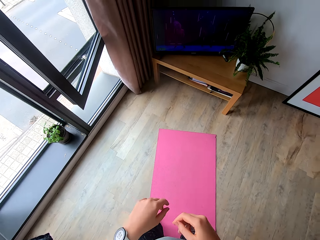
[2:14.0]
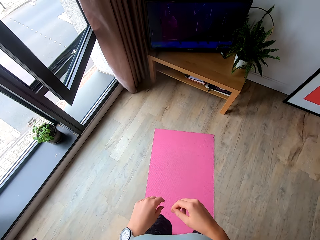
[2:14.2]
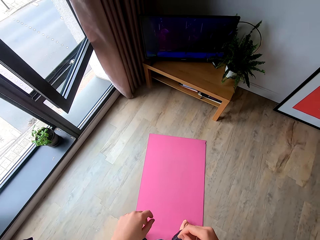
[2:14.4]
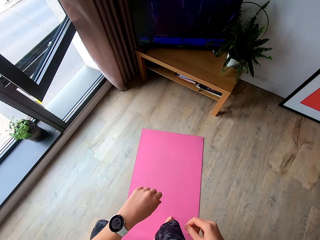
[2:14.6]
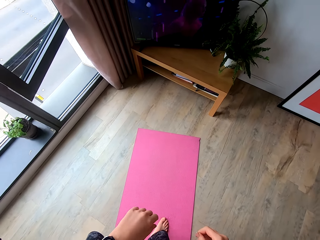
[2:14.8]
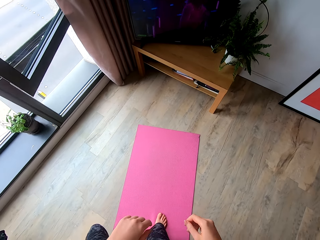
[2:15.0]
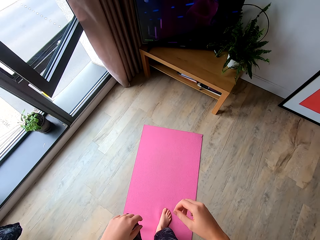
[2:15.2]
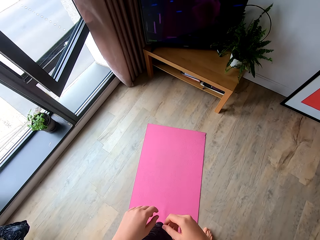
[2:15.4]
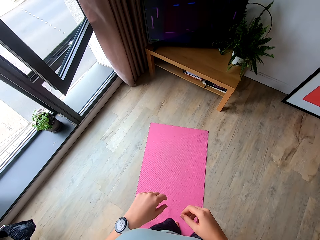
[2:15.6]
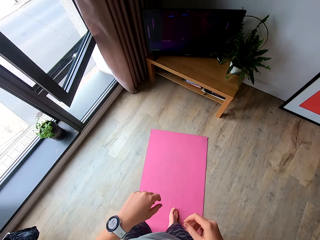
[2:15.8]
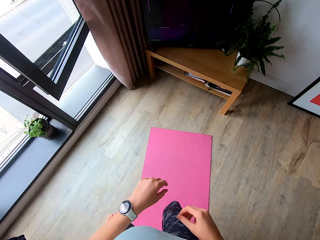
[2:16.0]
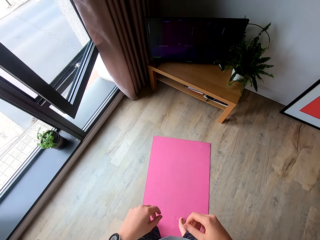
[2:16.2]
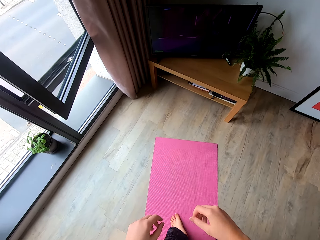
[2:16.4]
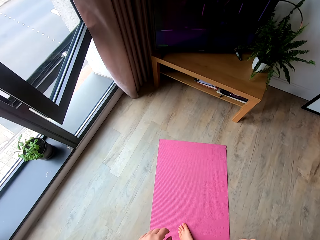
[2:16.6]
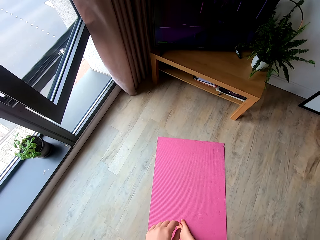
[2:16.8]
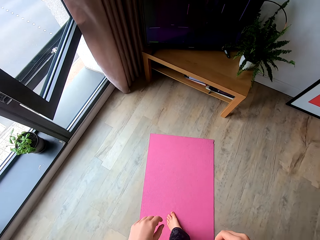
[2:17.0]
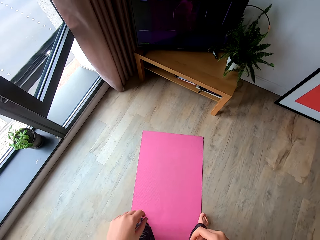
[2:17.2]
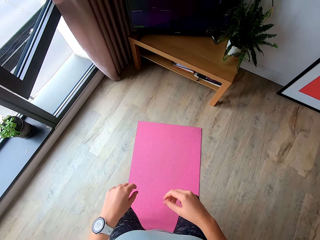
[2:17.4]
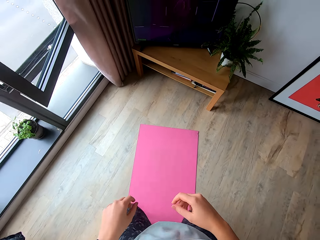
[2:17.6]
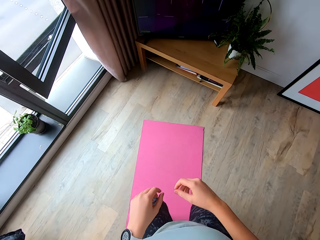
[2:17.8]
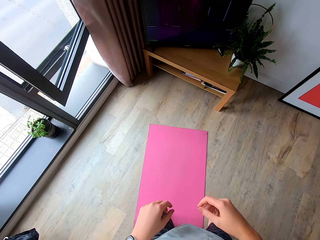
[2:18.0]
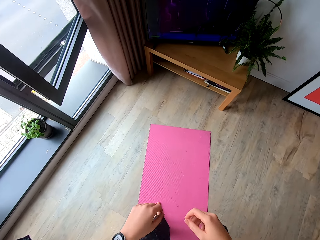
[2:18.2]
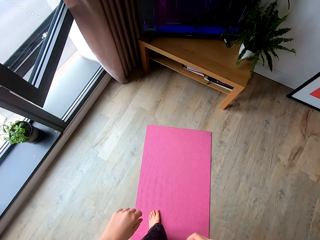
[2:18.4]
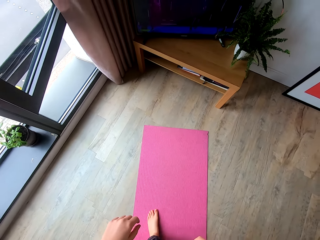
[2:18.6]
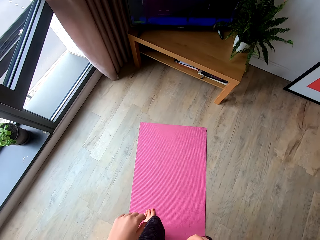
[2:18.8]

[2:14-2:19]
The camera wearer exercises on the floor mat.

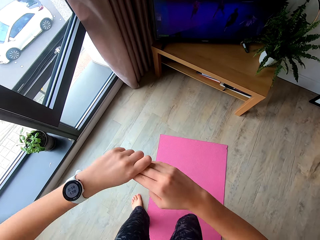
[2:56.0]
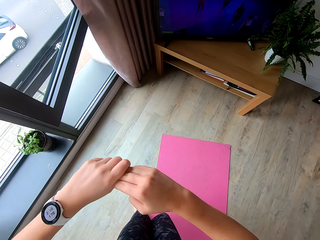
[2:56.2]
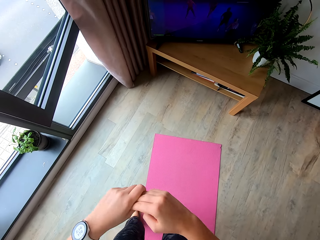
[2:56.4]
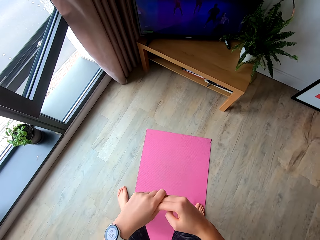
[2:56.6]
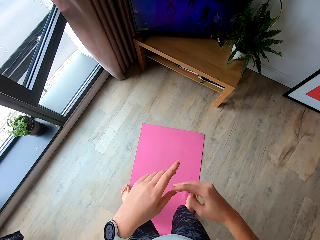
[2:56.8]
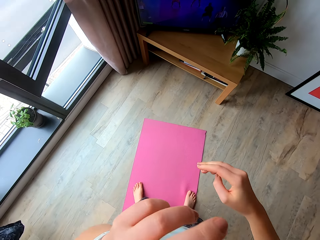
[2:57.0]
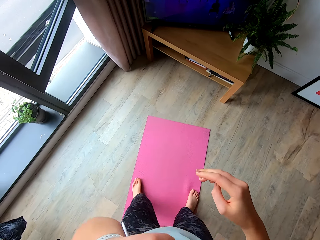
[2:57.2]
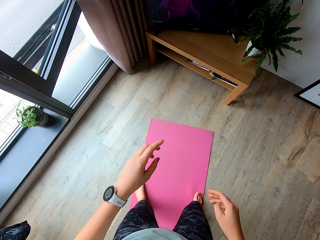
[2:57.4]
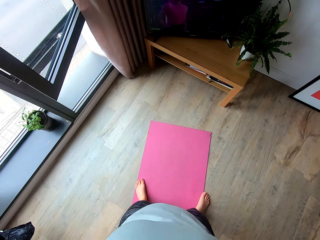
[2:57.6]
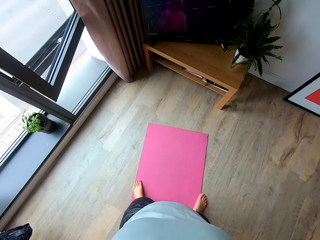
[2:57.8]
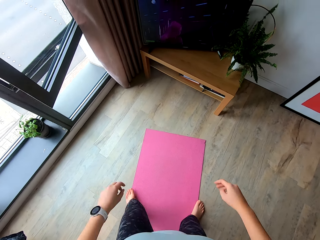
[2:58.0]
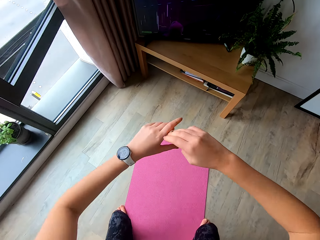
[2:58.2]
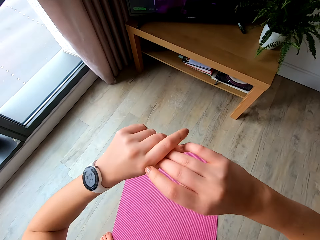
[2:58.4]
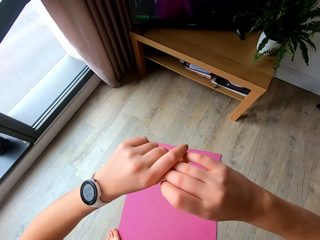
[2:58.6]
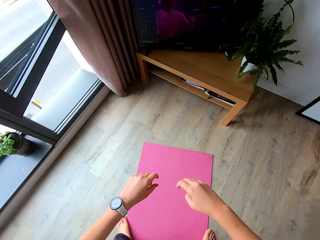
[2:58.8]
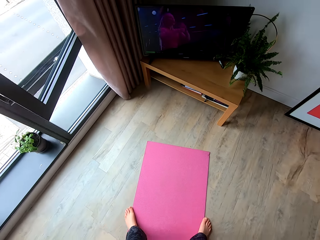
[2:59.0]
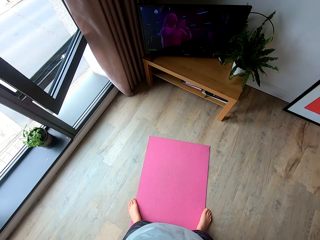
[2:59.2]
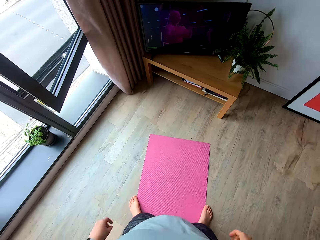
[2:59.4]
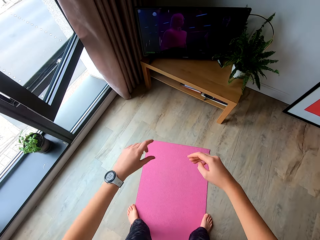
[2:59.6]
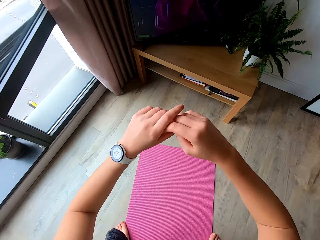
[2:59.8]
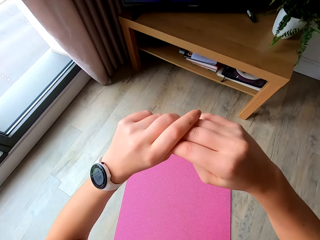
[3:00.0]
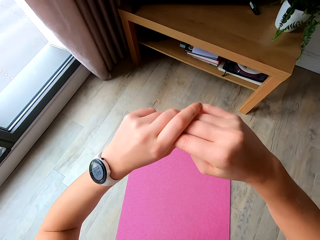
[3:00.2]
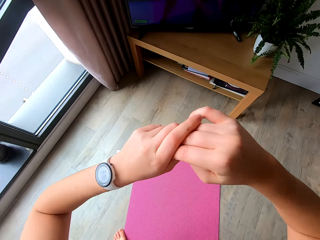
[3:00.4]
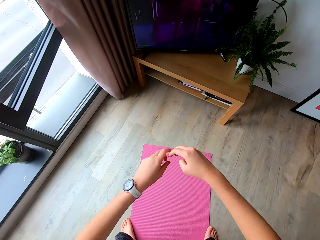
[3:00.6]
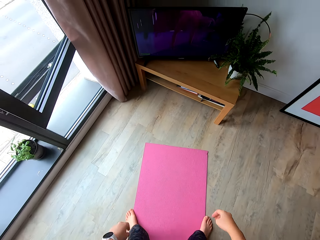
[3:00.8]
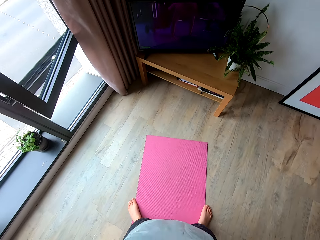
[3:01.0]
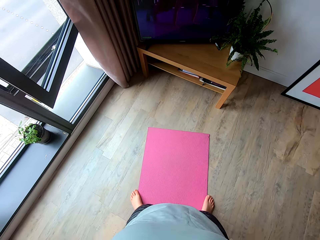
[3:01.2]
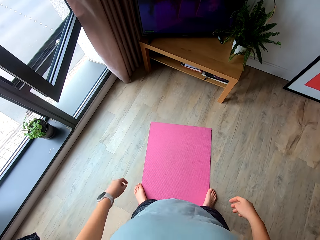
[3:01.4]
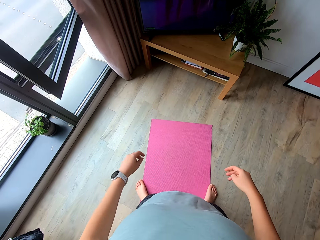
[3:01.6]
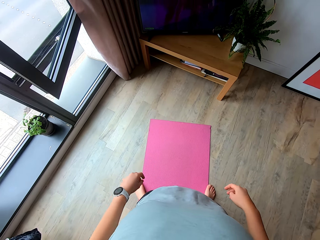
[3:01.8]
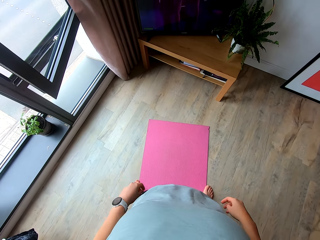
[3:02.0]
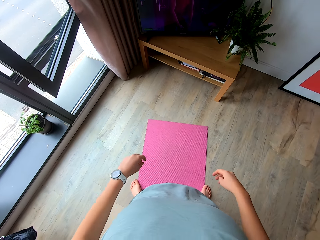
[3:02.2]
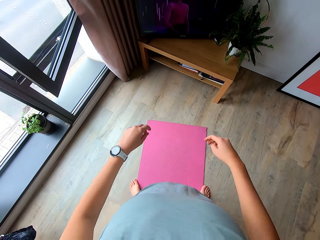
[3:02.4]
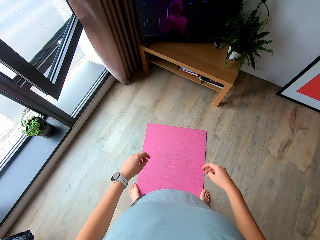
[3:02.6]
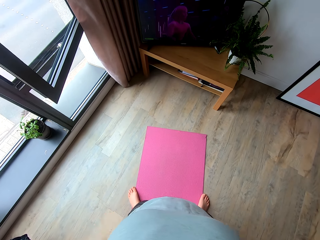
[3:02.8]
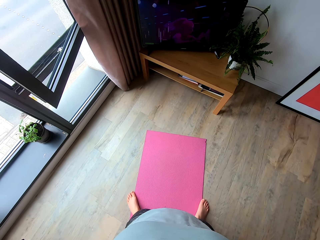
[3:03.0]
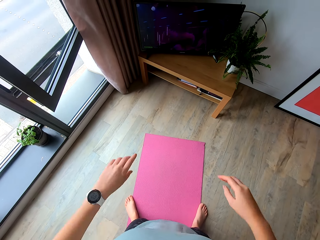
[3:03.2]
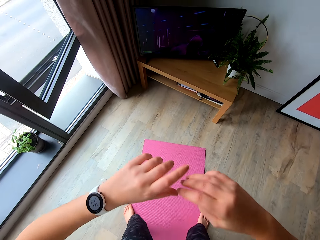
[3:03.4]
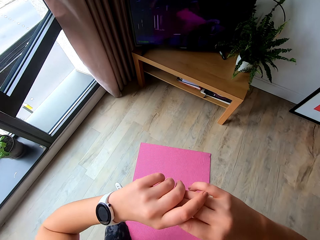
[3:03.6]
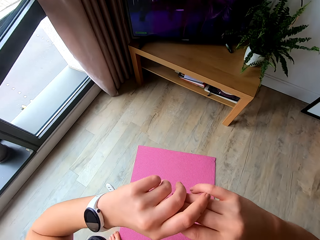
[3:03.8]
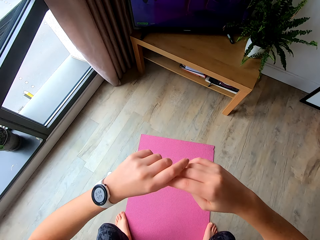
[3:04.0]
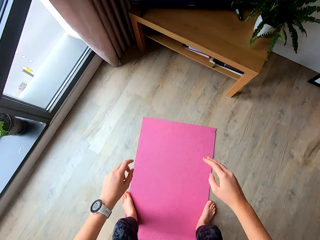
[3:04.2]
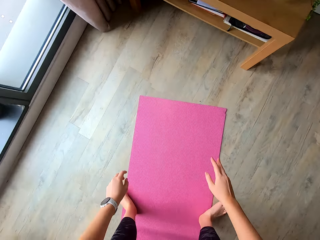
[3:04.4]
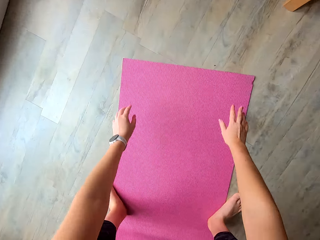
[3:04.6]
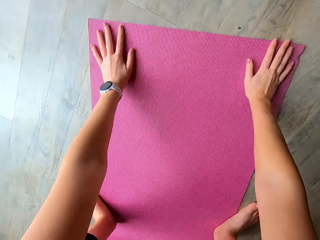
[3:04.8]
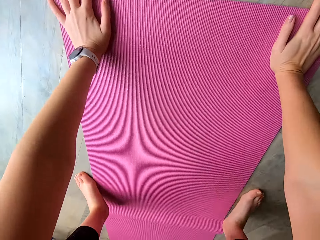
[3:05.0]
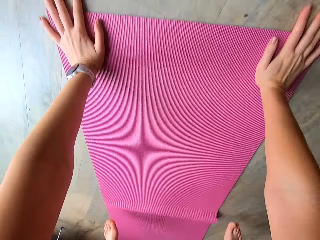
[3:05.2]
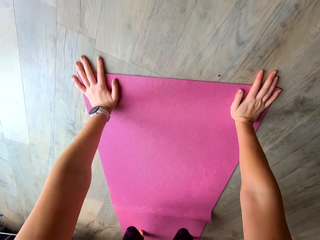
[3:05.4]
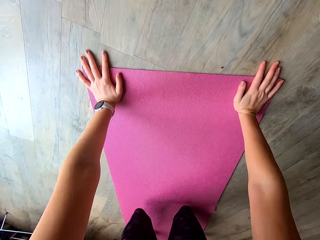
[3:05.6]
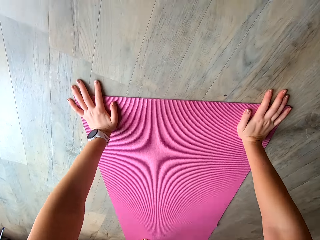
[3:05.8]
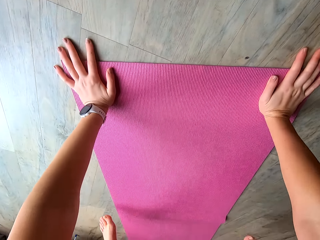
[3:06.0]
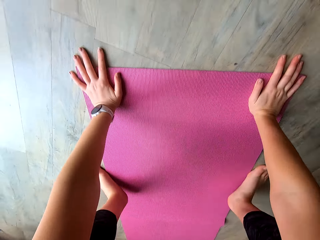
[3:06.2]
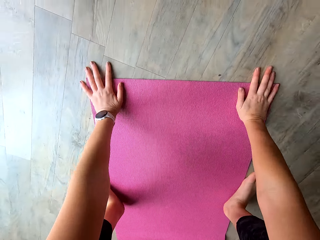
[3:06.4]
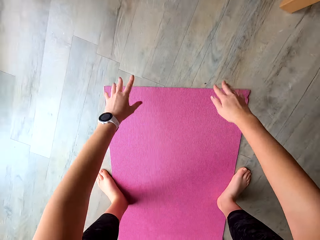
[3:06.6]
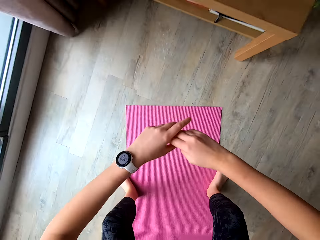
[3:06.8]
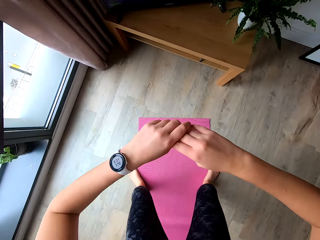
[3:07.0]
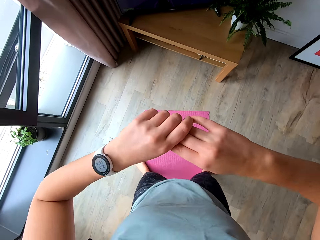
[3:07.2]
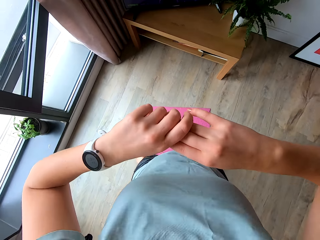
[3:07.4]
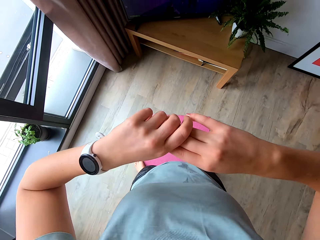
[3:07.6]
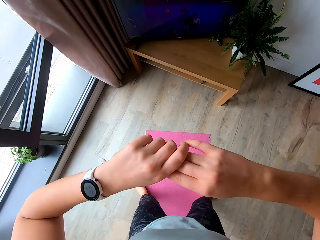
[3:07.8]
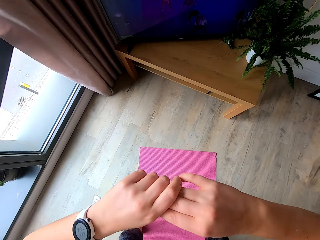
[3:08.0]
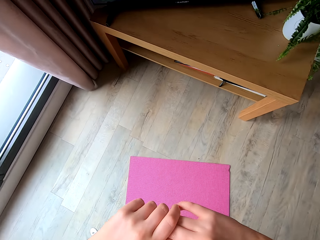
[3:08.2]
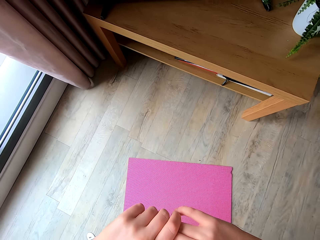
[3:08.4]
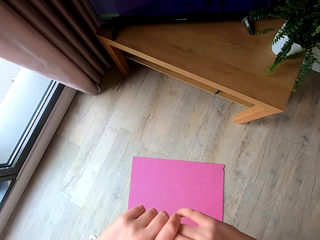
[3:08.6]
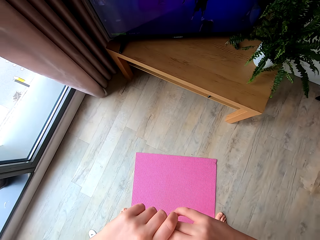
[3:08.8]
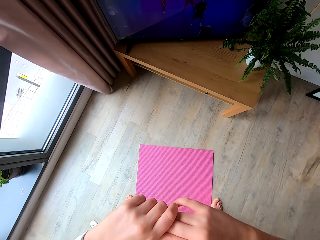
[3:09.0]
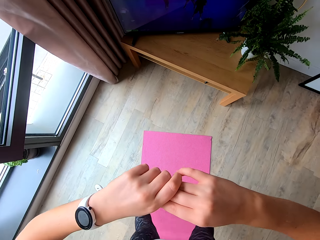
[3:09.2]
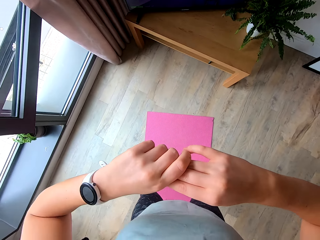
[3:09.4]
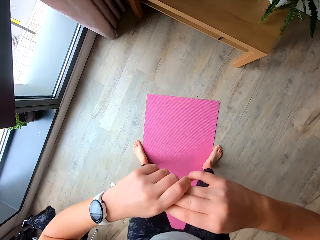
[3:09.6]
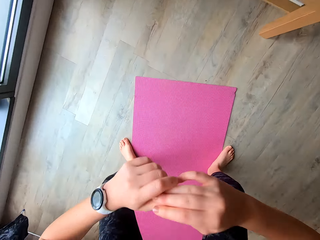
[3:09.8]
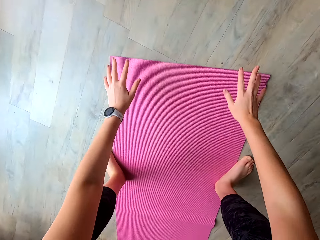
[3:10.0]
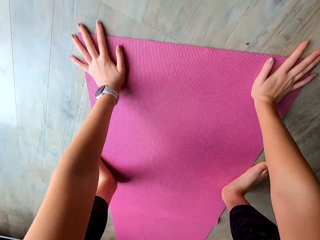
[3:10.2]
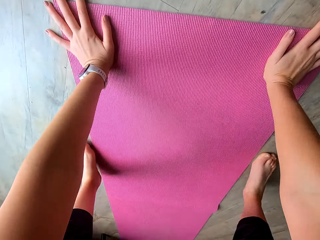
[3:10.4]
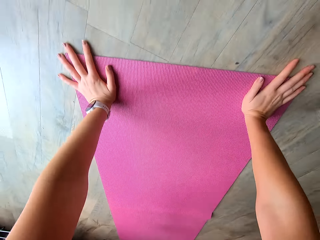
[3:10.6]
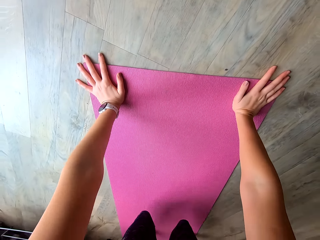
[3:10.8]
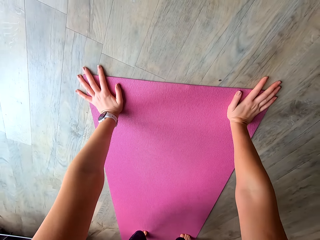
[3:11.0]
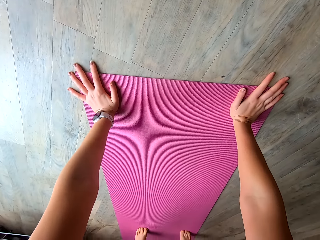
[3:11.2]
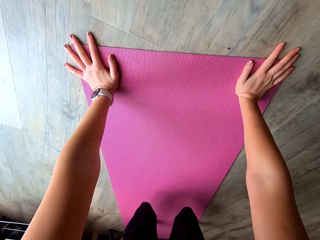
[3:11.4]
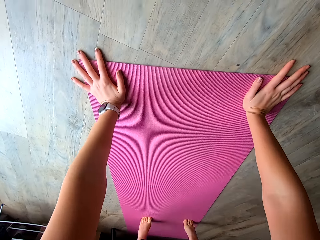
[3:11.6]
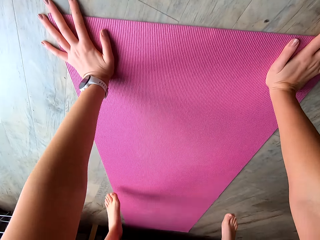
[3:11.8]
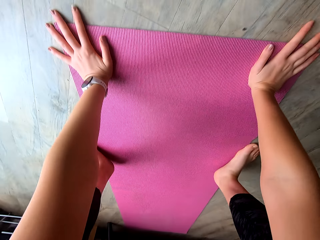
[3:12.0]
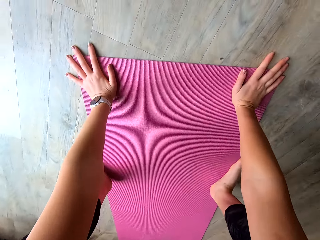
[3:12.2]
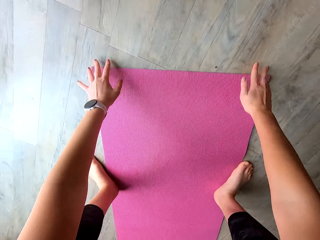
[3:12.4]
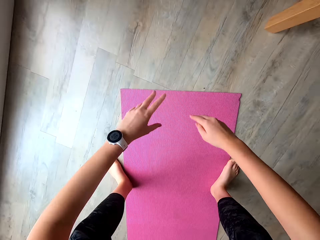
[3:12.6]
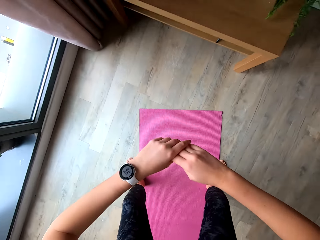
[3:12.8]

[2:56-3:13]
The camera wearer touches her mouth. She exercises. She looks at the television. She exercises.
